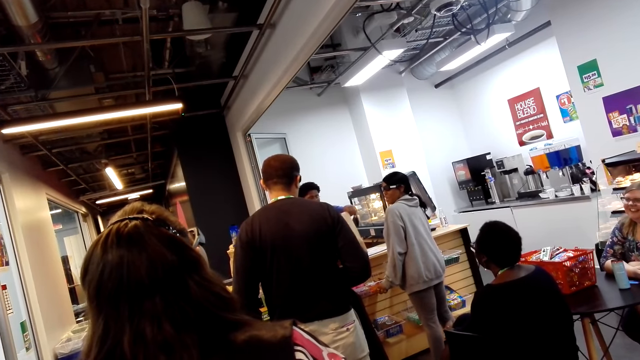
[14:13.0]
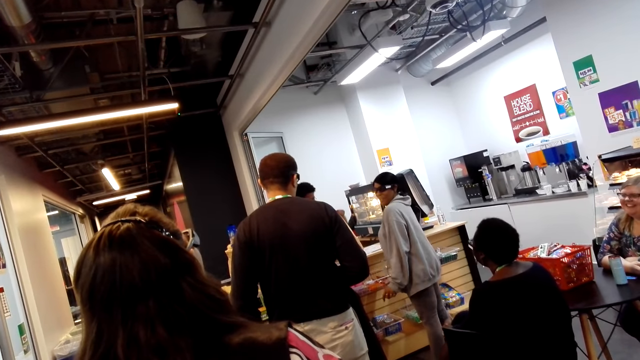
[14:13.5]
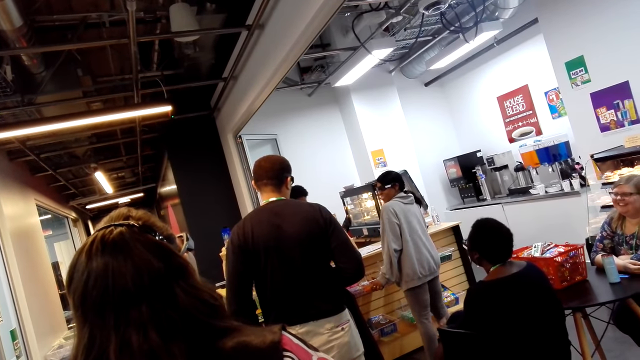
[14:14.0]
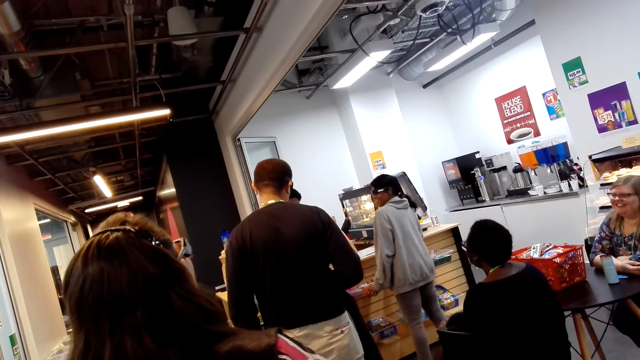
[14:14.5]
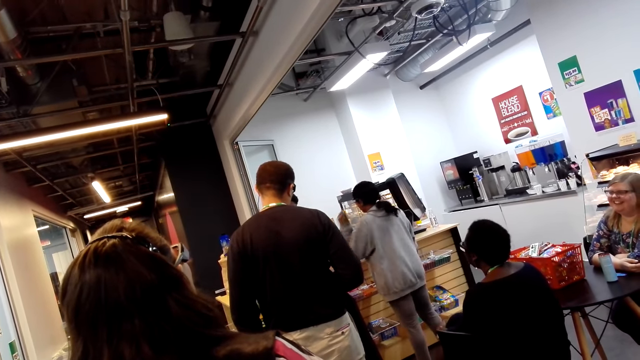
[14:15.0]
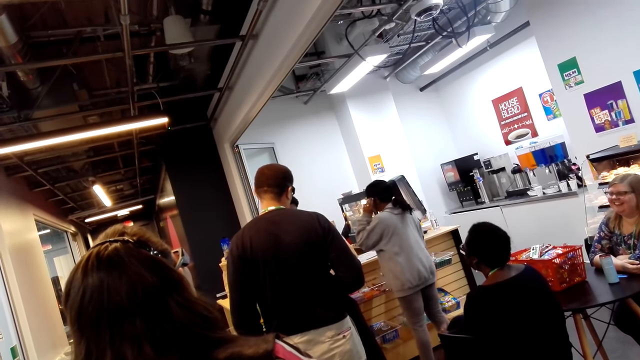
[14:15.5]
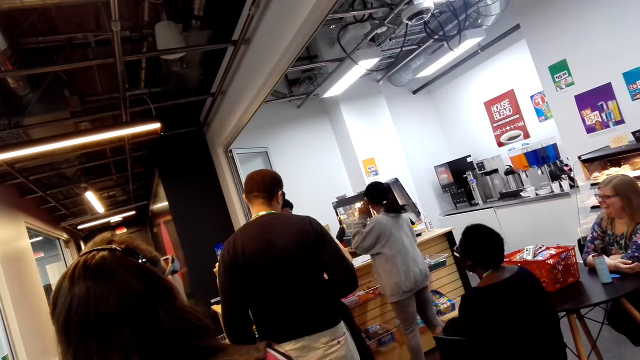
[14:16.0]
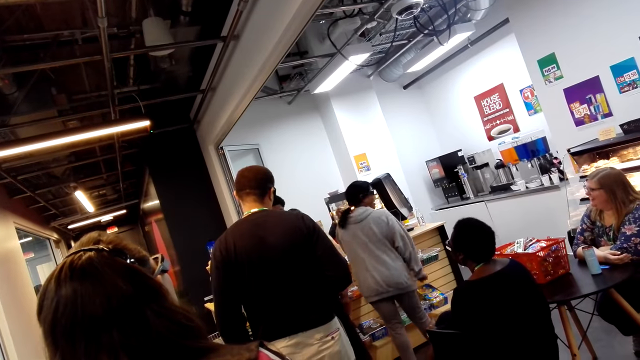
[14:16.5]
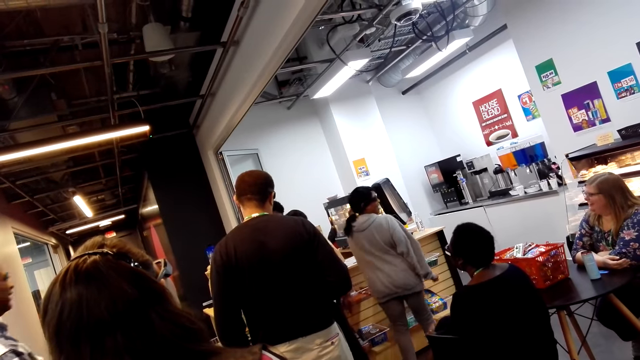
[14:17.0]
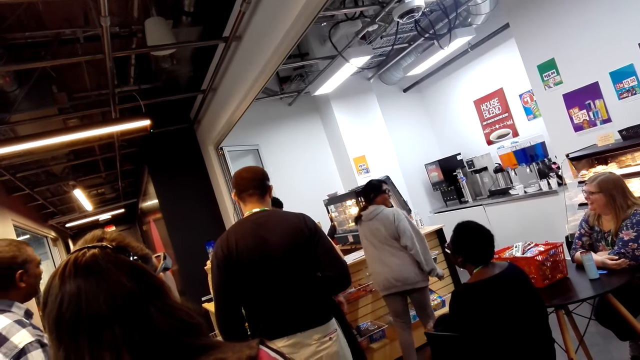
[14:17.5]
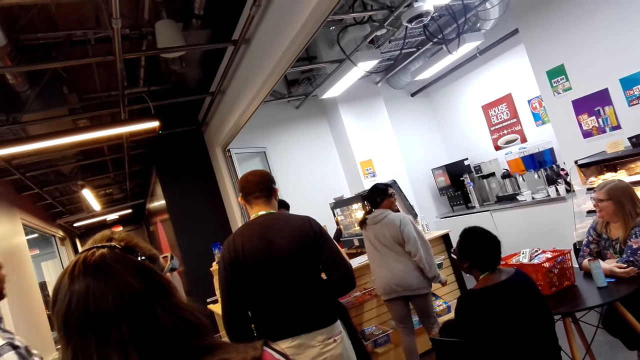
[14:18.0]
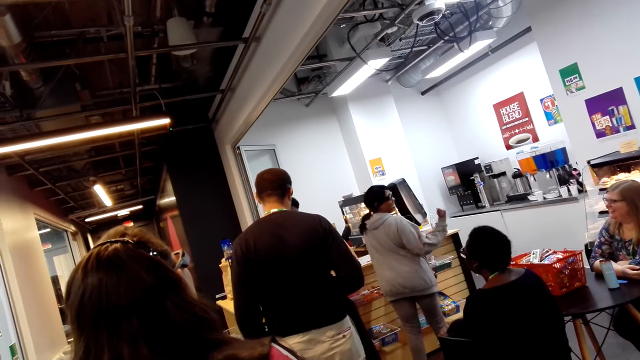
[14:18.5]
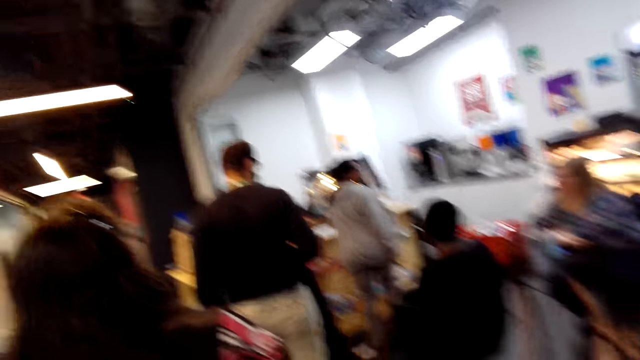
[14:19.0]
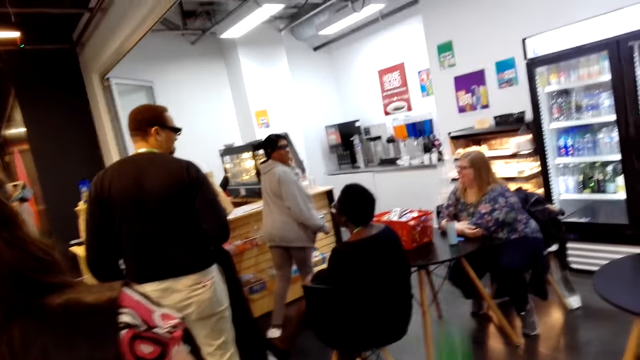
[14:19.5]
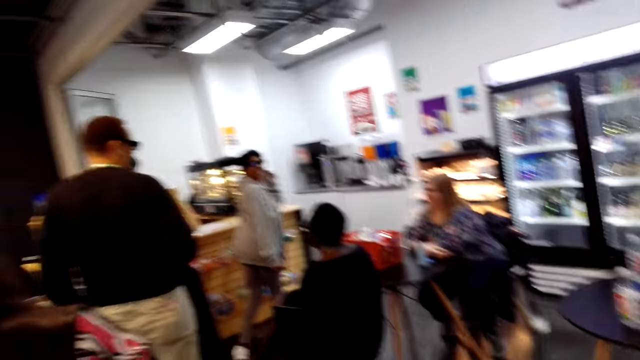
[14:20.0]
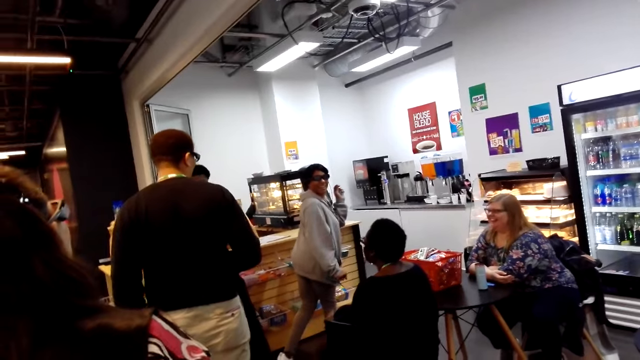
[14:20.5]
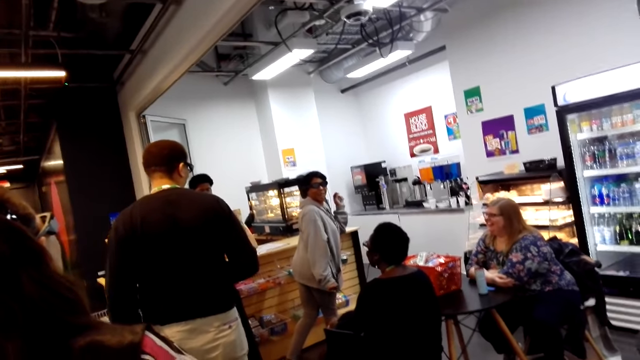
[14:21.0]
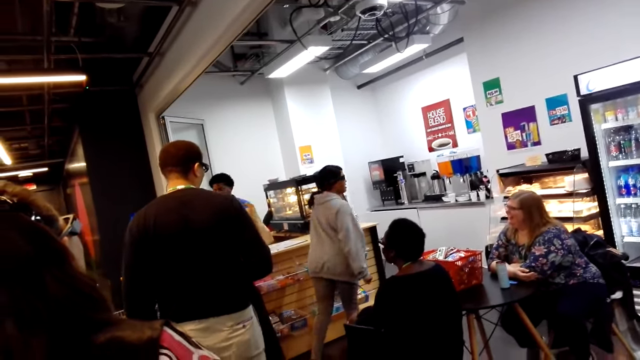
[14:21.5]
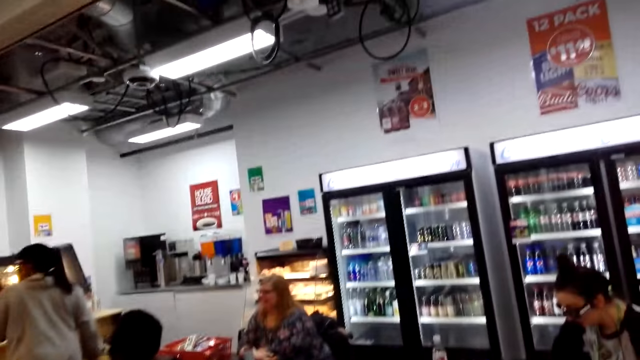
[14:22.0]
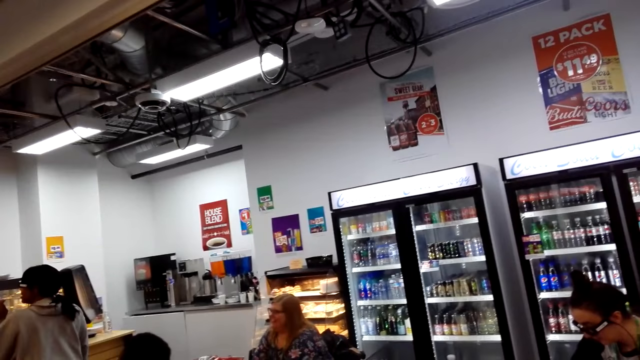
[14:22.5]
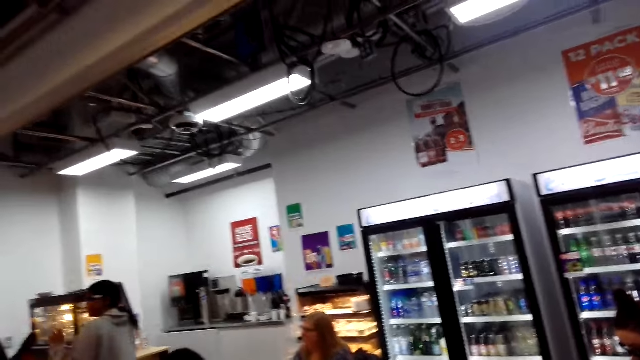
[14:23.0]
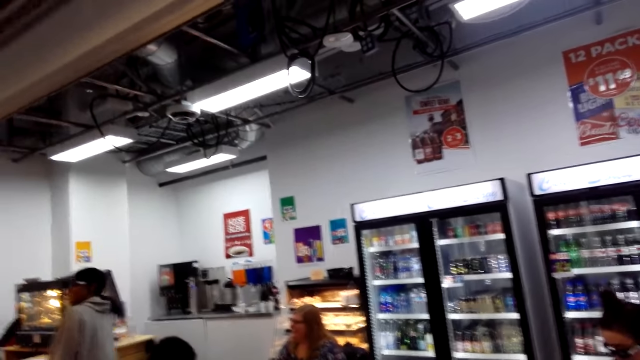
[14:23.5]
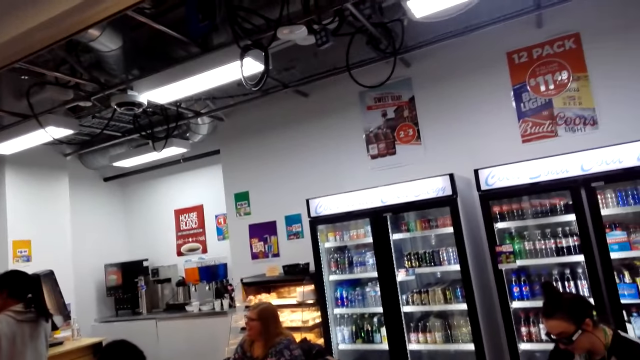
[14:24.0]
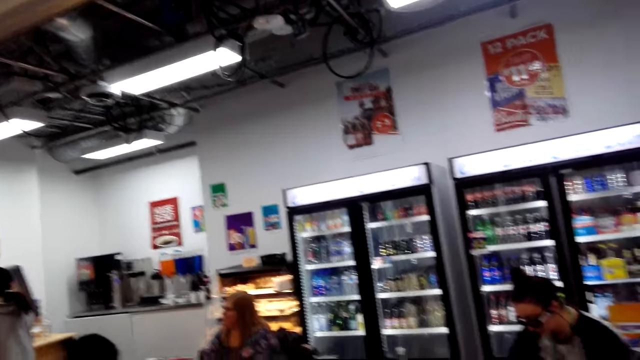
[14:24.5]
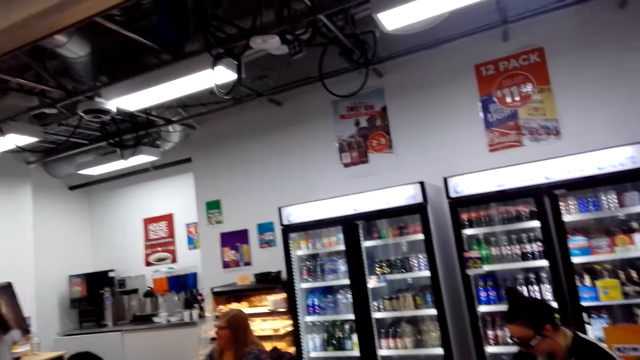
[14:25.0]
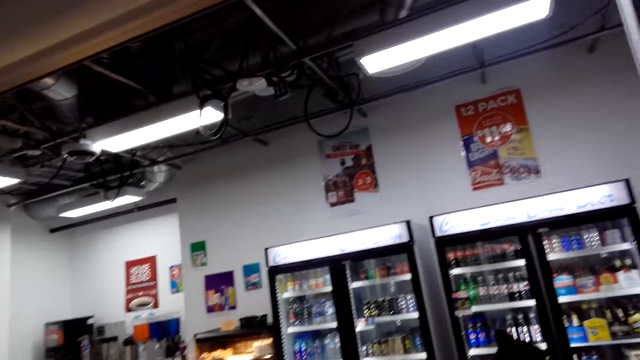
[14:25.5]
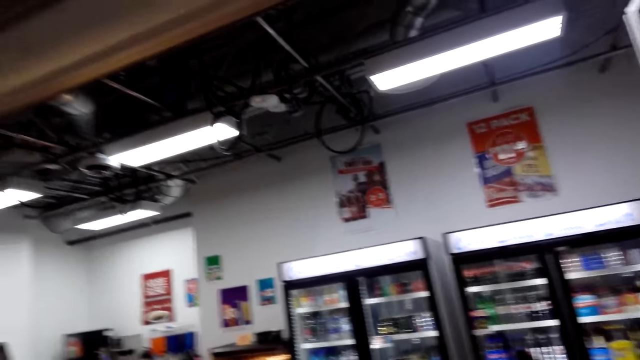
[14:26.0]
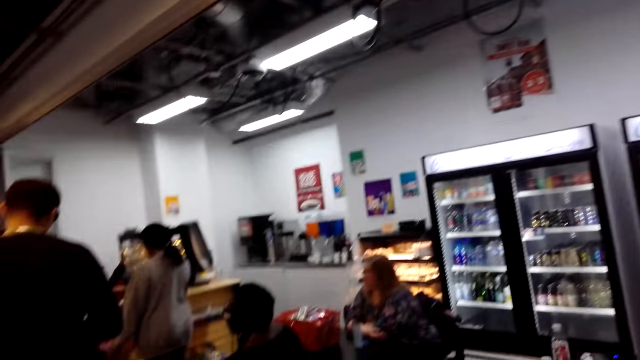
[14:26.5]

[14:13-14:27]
The camera wearer looks around.

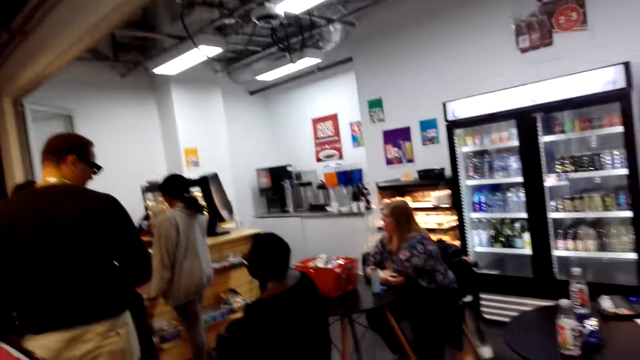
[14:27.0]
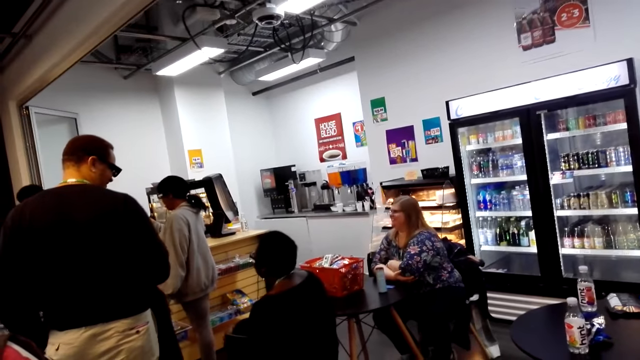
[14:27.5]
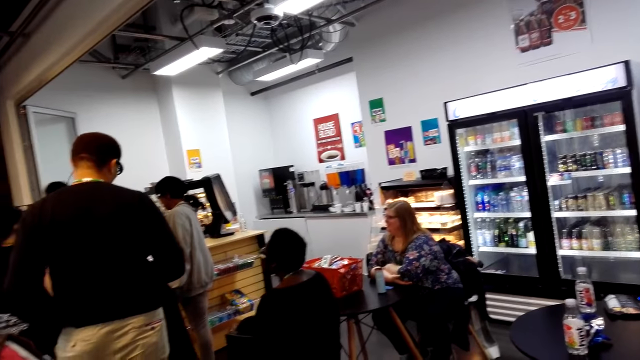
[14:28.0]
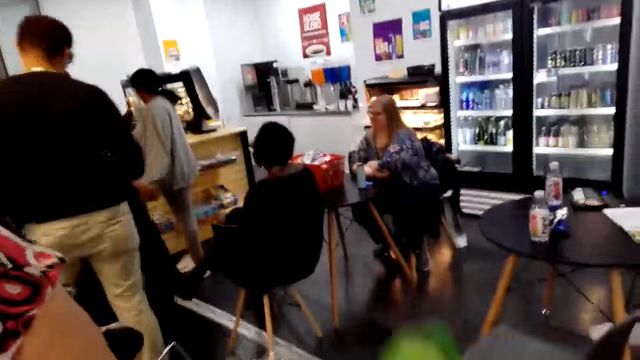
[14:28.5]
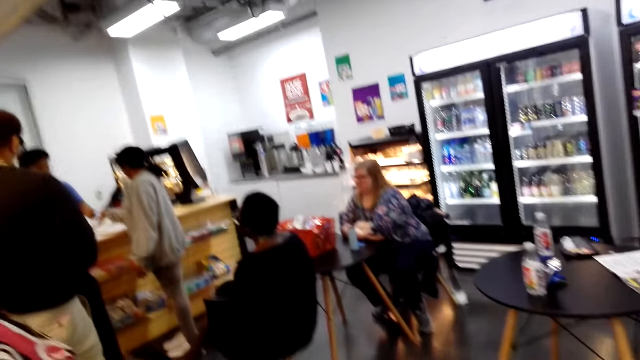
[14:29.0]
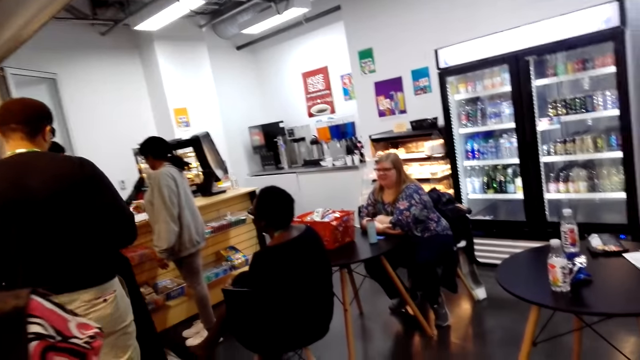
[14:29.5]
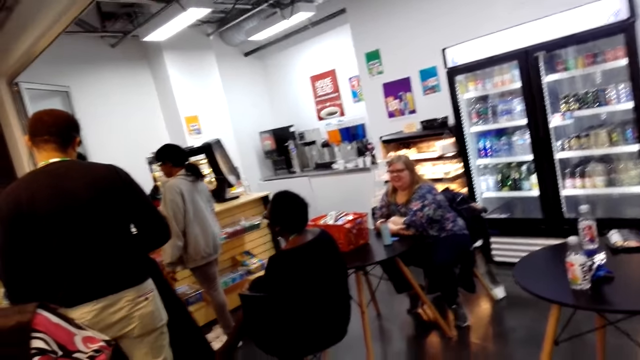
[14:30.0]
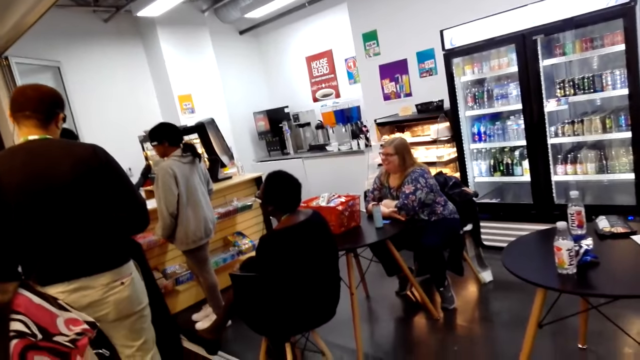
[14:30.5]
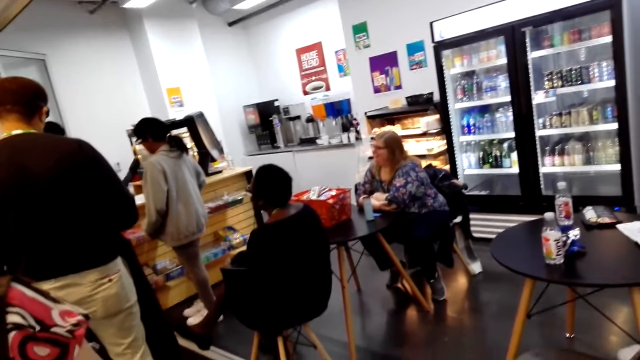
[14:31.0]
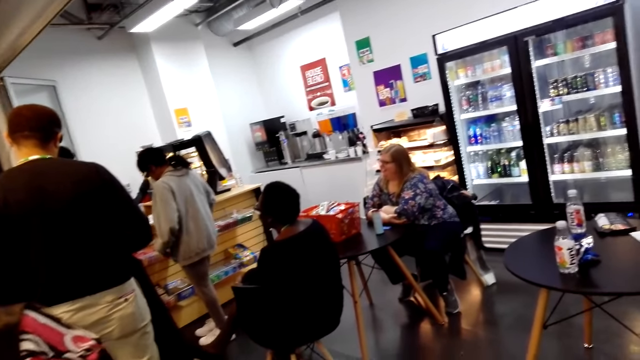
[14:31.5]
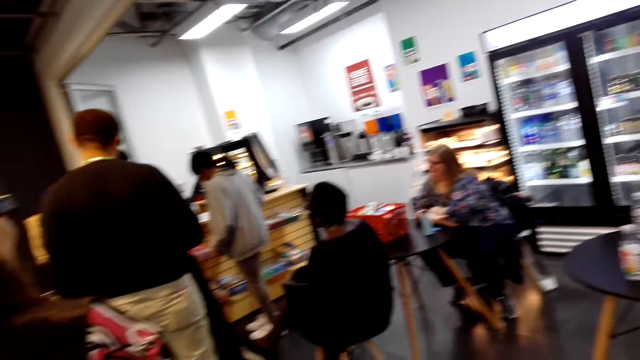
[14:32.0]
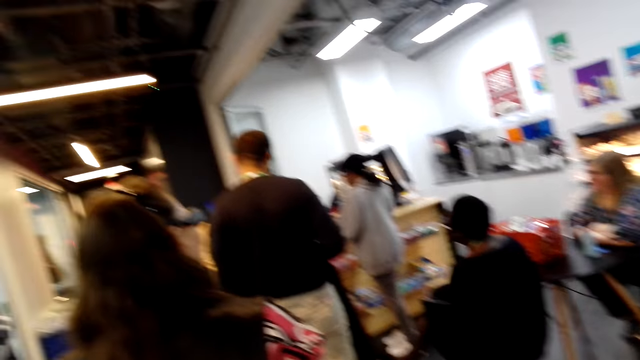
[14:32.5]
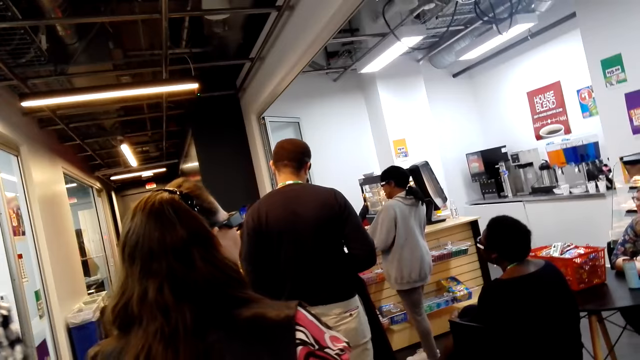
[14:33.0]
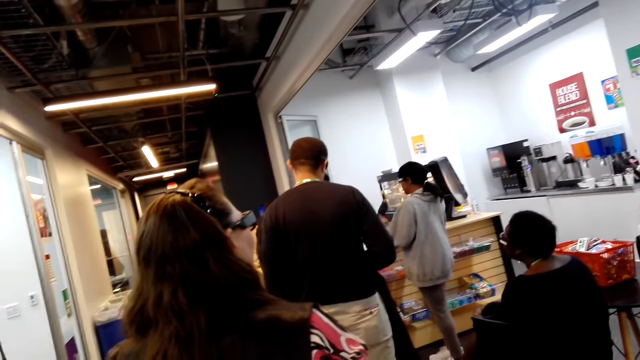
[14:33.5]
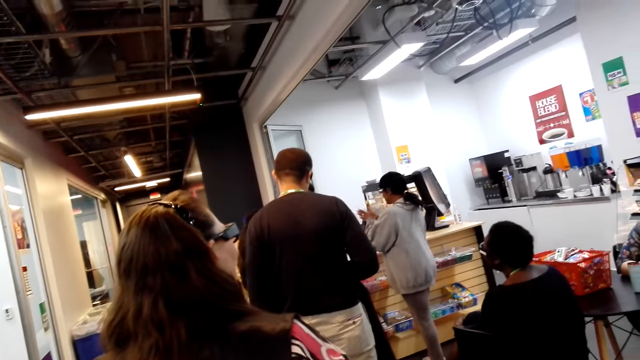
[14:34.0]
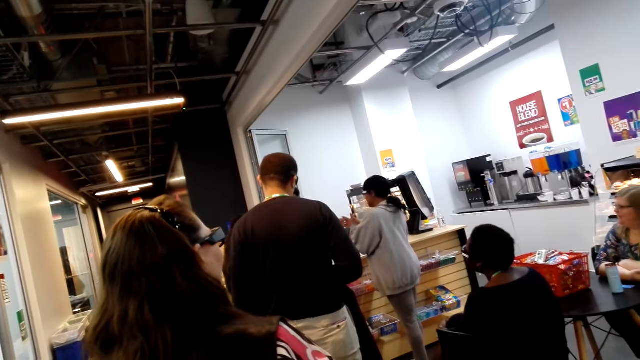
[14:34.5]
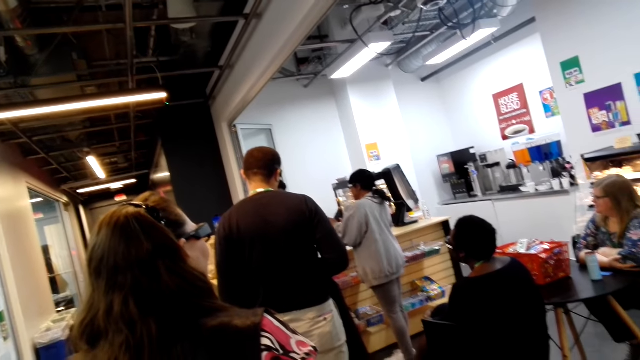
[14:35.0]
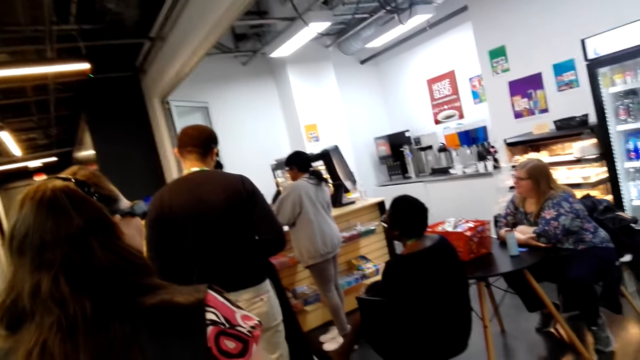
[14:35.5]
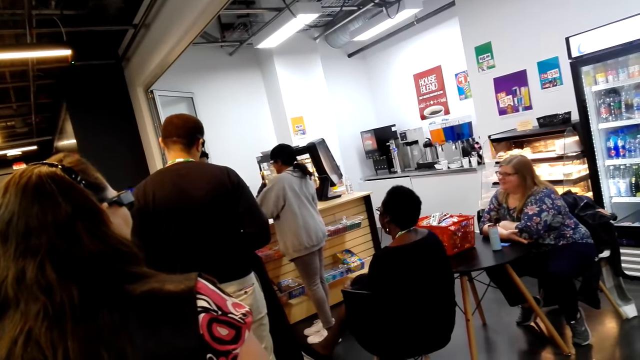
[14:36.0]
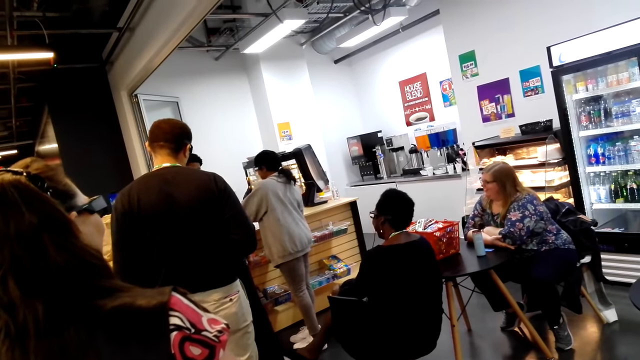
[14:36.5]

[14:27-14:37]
A woman claps her hands.
